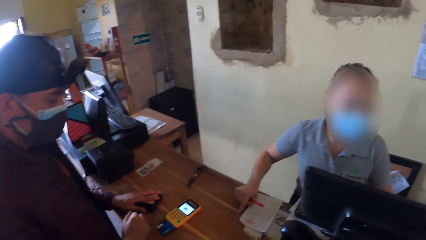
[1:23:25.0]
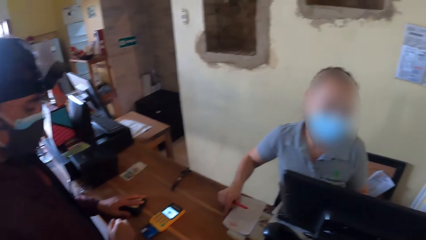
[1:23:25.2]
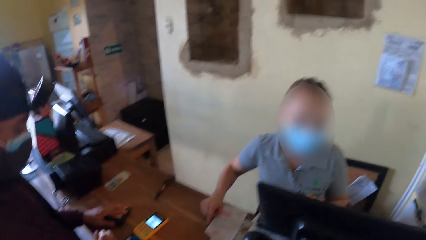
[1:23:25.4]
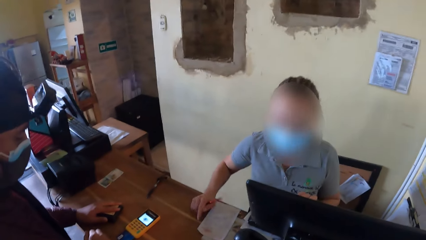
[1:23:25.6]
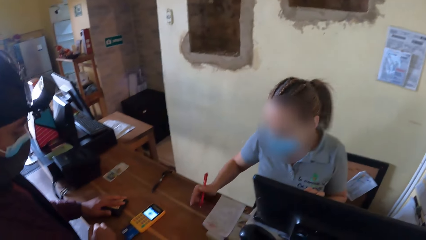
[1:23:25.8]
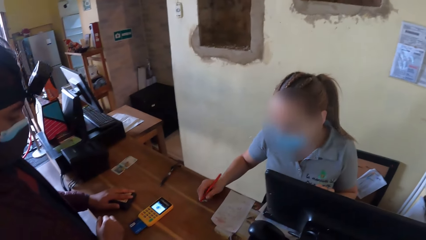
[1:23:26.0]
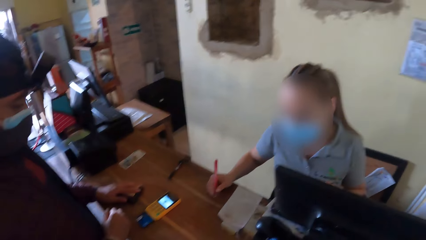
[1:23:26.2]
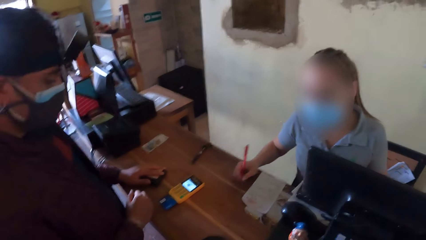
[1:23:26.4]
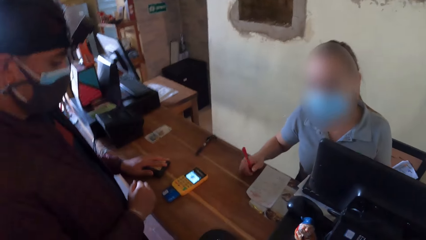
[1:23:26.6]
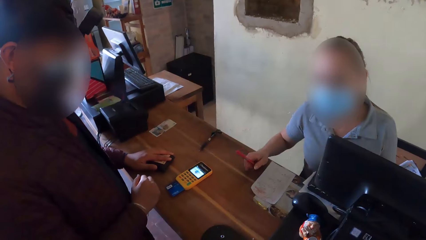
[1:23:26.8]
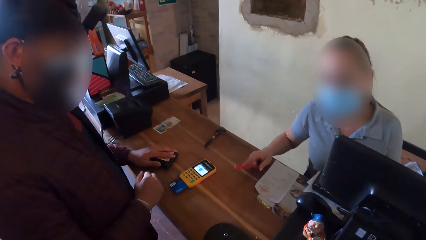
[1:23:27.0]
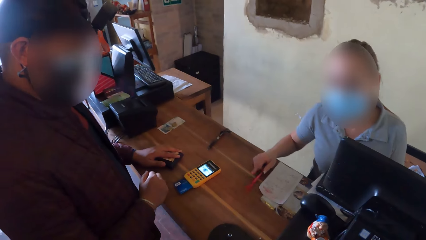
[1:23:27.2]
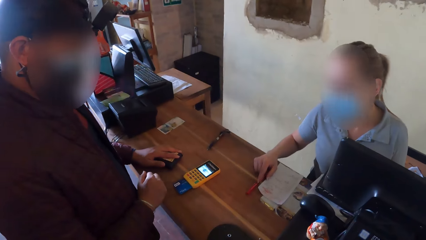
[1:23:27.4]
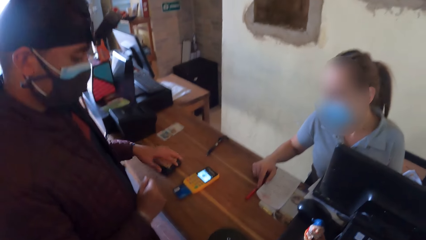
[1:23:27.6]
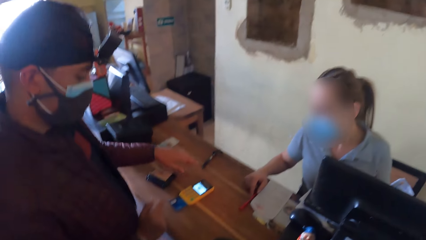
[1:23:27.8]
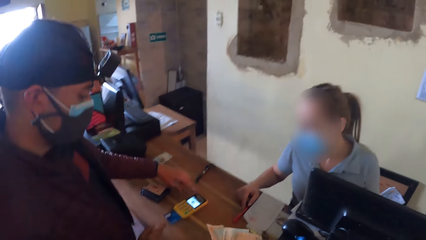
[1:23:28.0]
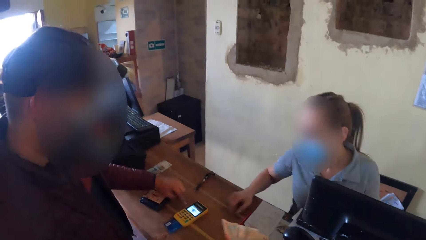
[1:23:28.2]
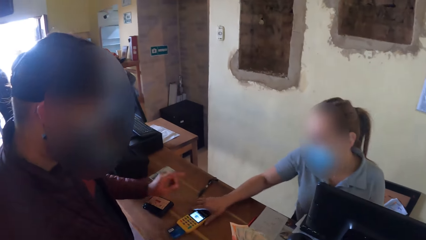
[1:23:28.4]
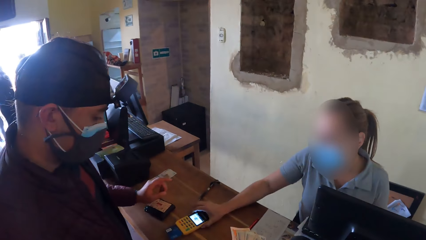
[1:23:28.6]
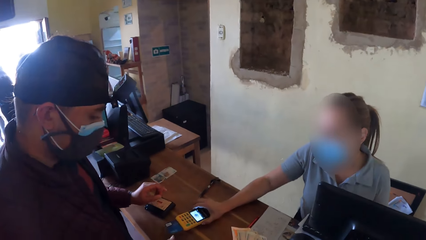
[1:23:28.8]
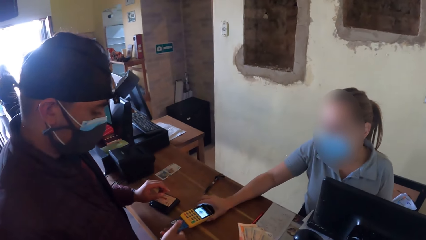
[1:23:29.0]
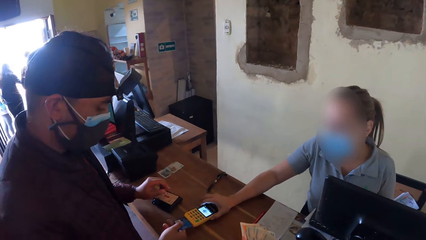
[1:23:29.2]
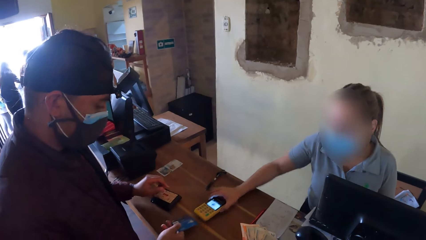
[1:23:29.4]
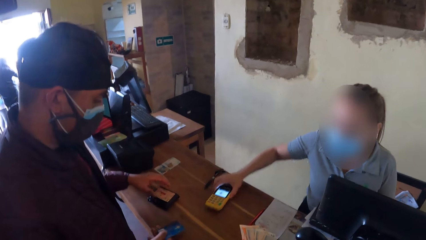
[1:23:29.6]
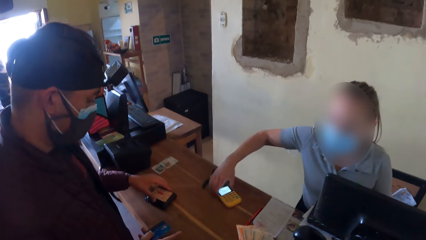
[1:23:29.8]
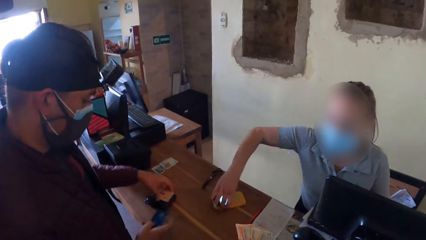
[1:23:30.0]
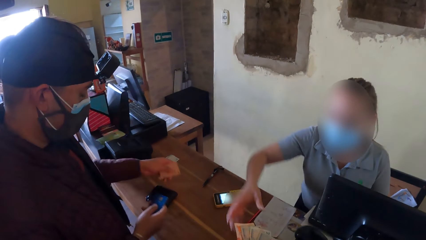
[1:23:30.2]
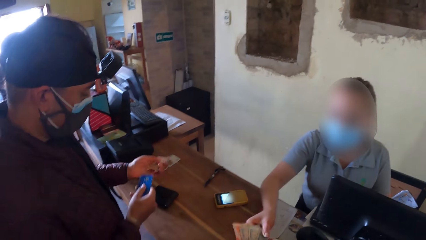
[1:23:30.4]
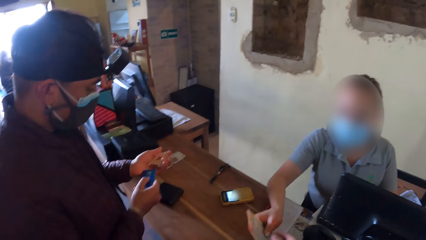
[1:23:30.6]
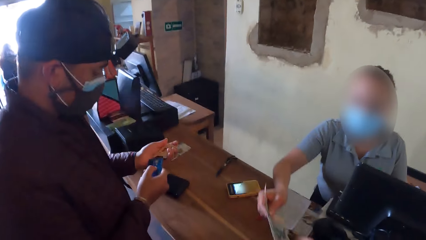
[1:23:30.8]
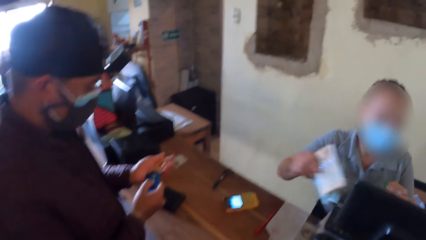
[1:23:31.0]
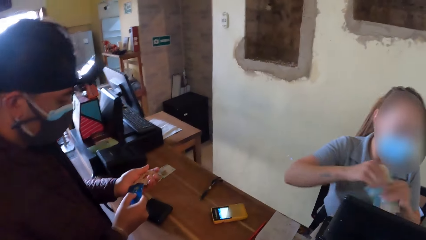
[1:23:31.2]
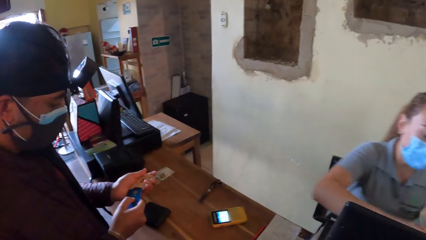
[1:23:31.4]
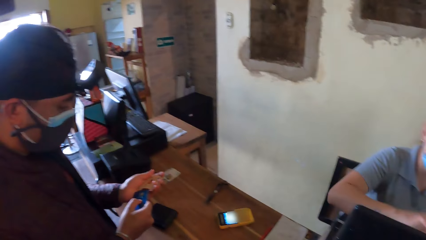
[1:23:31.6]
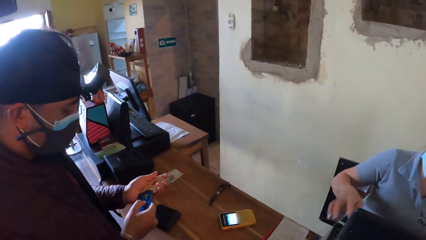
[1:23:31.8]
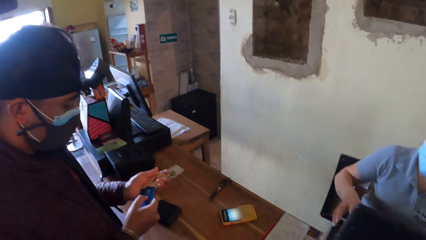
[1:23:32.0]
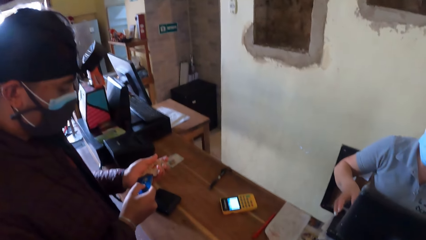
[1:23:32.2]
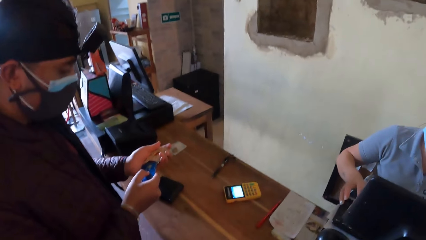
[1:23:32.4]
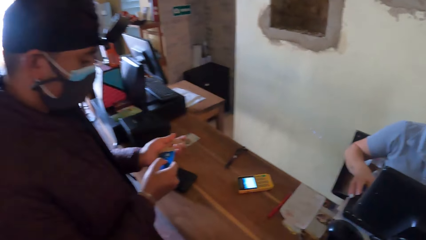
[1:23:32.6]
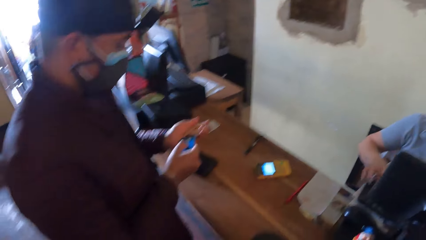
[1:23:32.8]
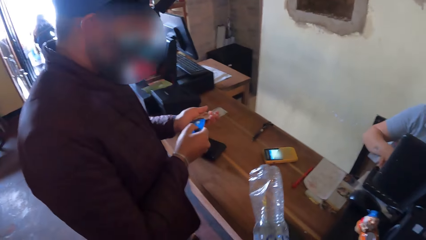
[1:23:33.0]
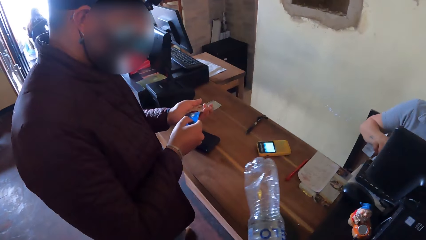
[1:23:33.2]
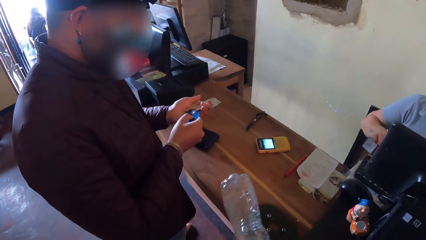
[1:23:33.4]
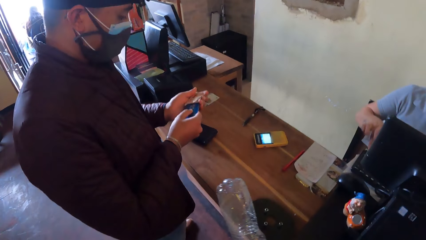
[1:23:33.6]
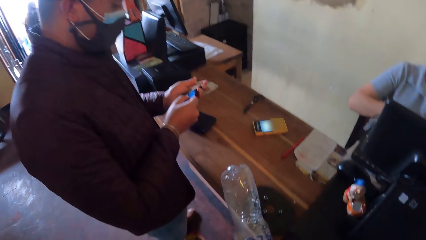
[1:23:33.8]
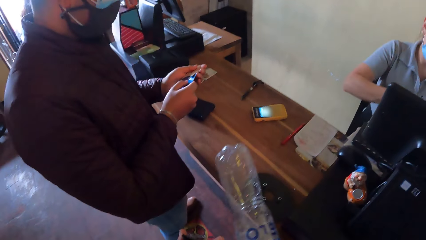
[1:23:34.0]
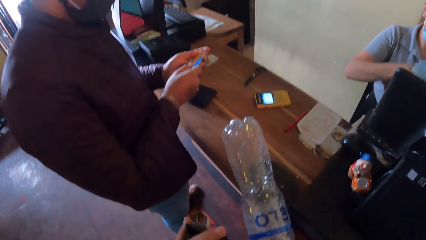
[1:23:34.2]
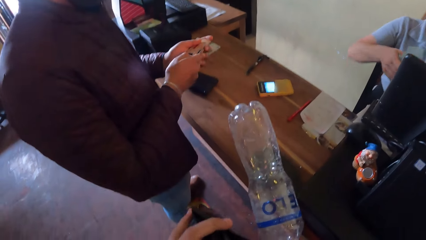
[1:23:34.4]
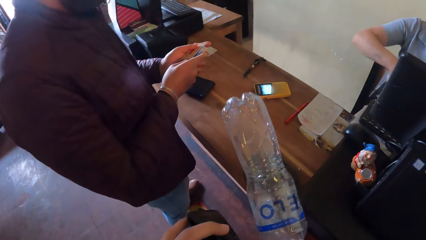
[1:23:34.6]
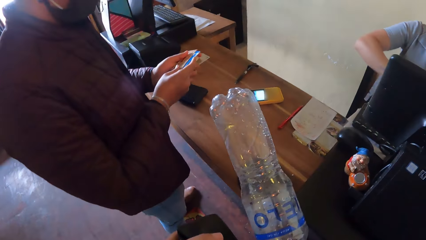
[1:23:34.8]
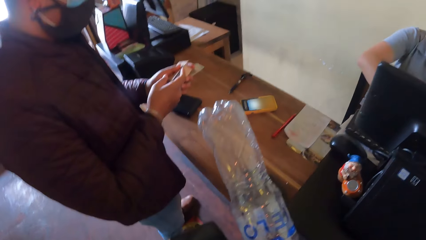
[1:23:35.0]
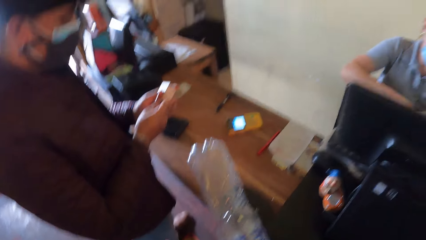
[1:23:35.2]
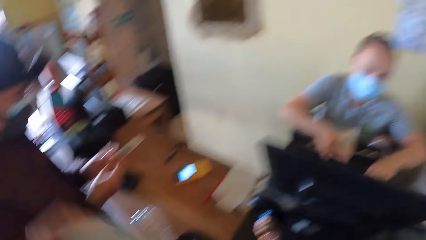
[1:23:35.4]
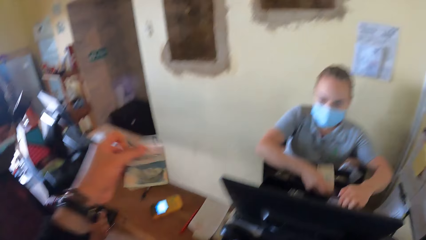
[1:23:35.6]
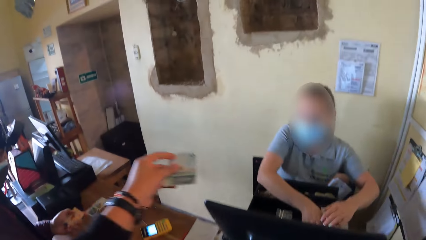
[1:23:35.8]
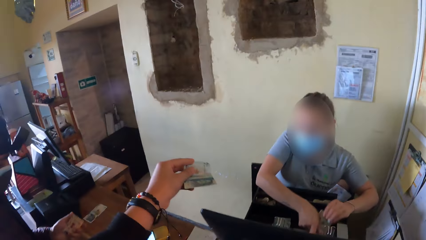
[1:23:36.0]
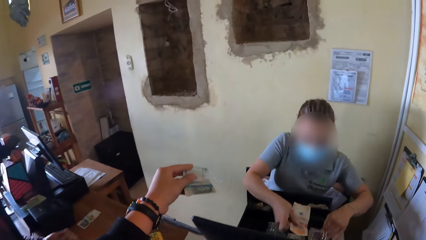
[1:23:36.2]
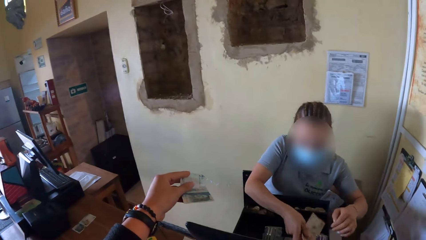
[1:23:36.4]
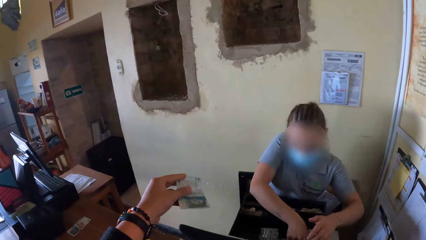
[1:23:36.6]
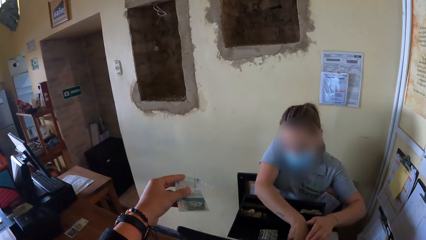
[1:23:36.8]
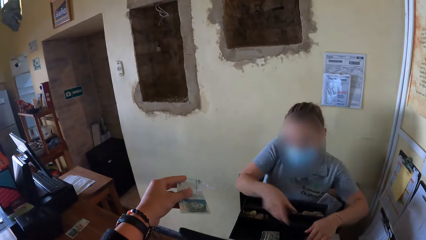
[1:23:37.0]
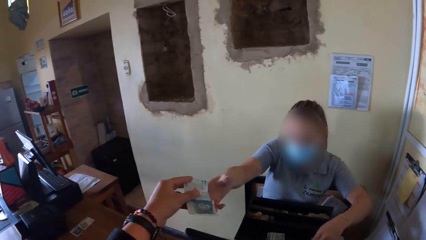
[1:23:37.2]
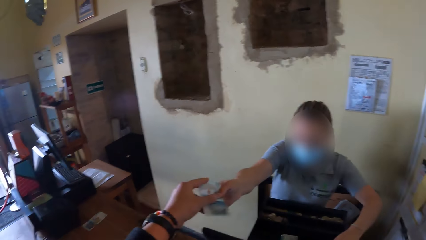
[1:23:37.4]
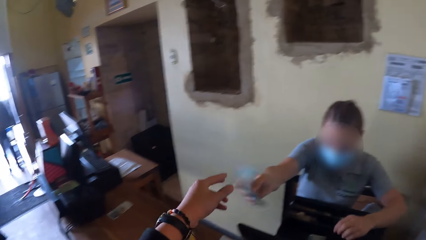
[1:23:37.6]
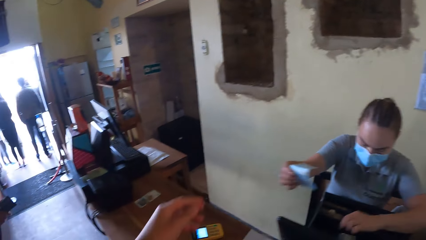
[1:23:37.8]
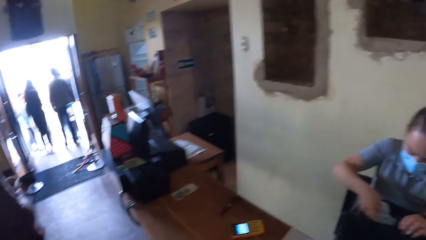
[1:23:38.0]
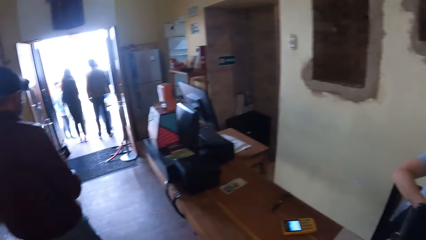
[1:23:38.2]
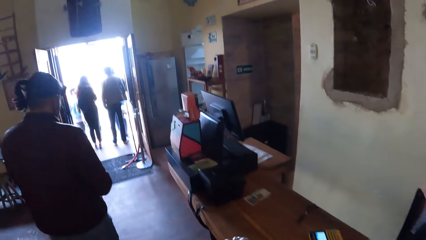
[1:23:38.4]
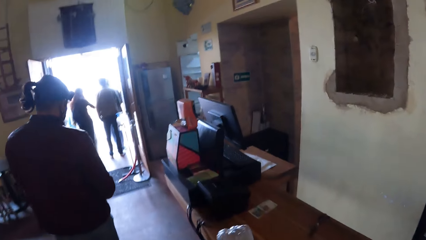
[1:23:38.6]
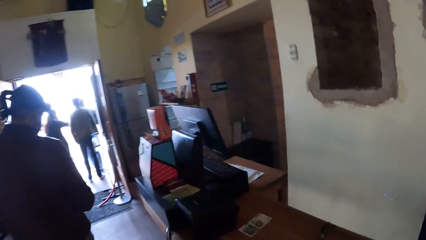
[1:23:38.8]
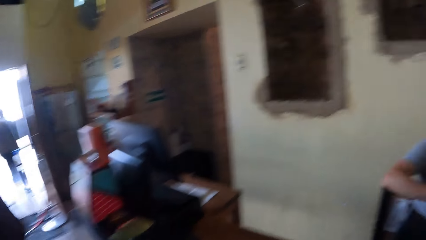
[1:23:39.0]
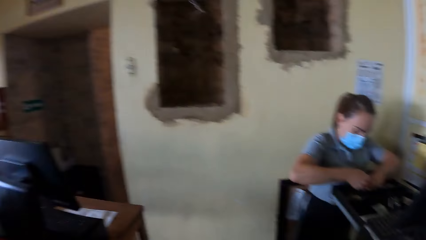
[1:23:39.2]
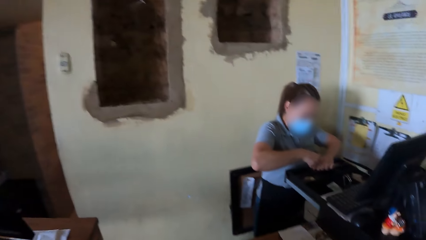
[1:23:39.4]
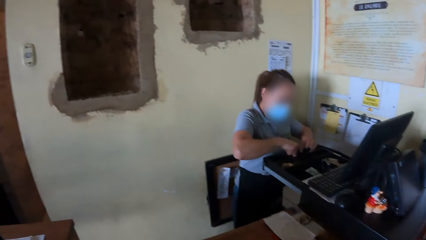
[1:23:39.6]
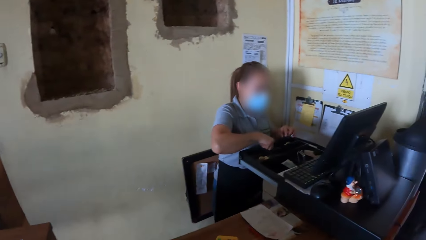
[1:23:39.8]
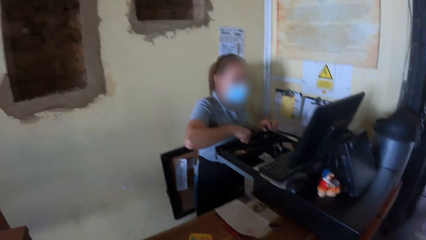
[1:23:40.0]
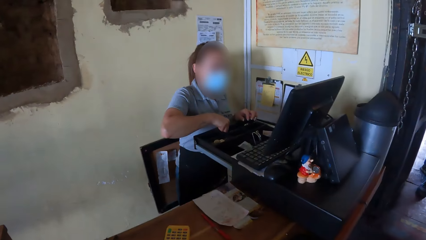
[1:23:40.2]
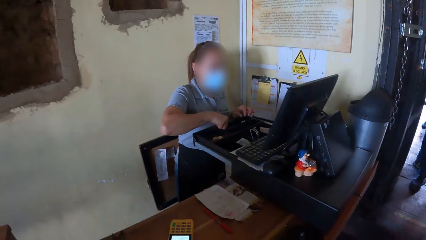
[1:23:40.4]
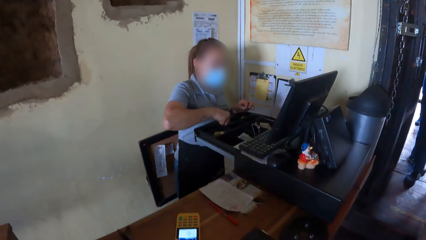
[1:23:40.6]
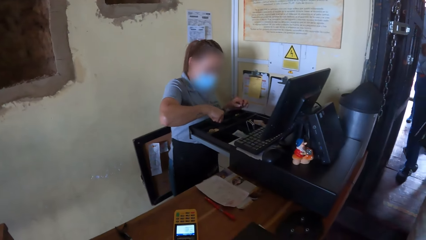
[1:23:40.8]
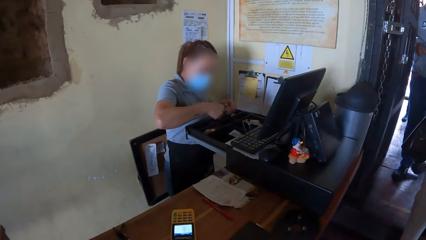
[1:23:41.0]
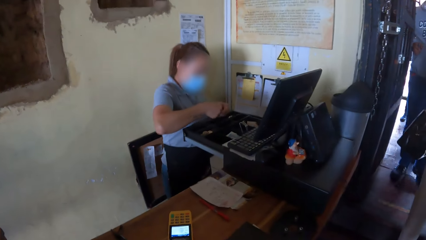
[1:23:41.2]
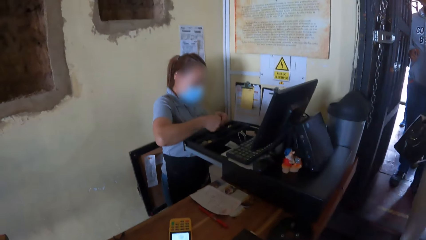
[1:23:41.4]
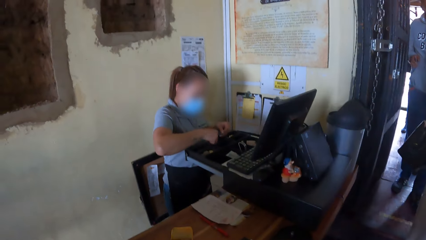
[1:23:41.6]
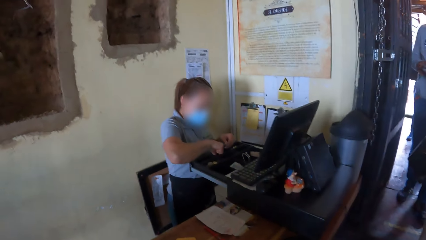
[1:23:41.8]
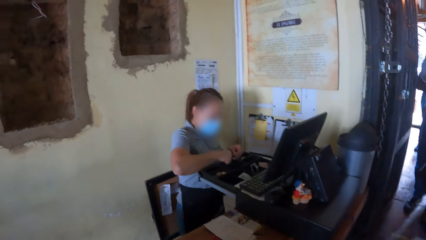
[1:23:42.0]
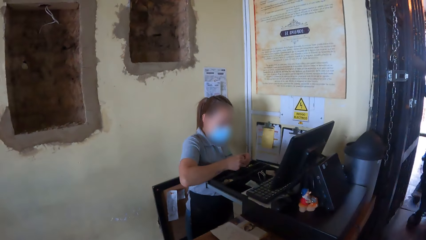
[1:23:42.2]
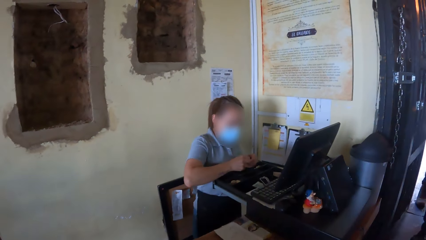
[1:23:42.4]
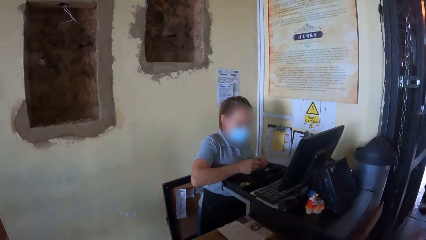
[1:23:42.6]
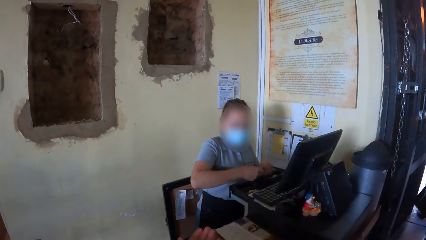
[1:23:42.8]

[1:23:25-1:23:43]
The woman presses the monitor screen with her left hand. The camera wearer stretches his right hand with the money in it towards the woman. The woman holds the POS on the table with her right hand. The man removes the card from the POS with his right hand. The woman turns the POS on the table with her right hand and takes the money from the camera wearer with her right hand. The man puts the card in his right hand into the paper in his left hand. The woman presses a keyboard with her hands. The camera wearer stretches his left hand with a paper in it towards the woman. The woman arranges money into a drawer with her hands. The woman takes the paper from the camera wearer with her right hand. The man walks out of the building. The woman arranges the money into the drawer with her hands.
